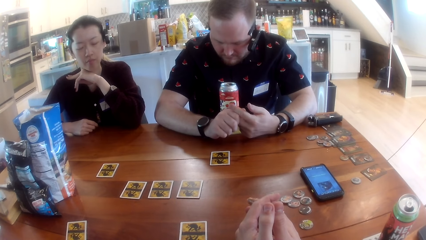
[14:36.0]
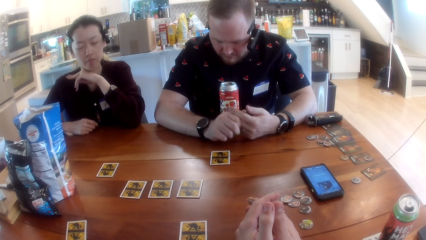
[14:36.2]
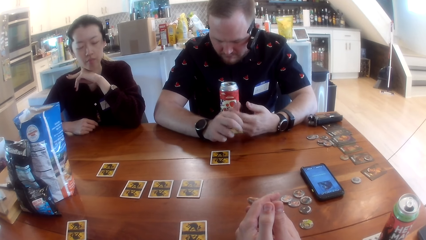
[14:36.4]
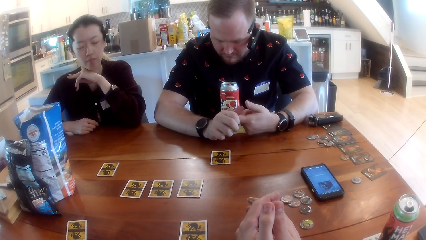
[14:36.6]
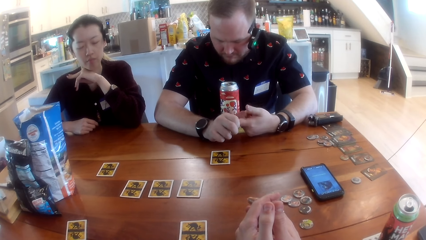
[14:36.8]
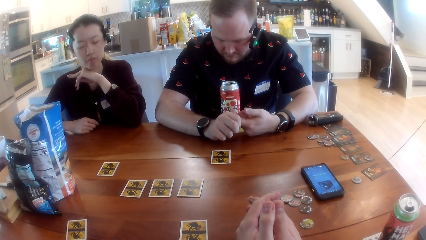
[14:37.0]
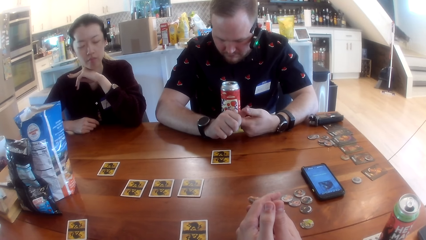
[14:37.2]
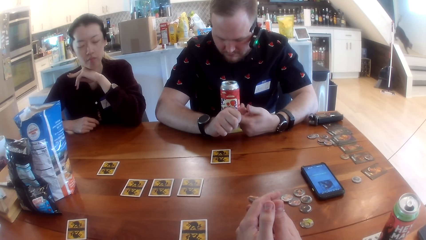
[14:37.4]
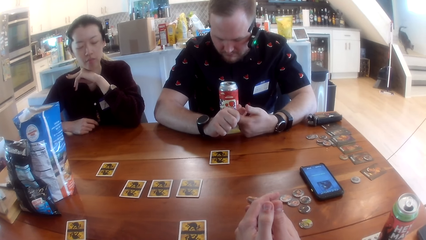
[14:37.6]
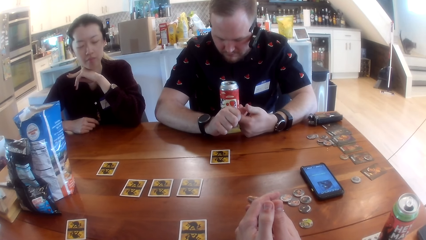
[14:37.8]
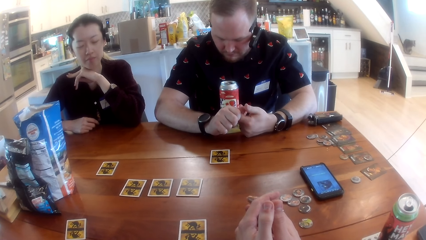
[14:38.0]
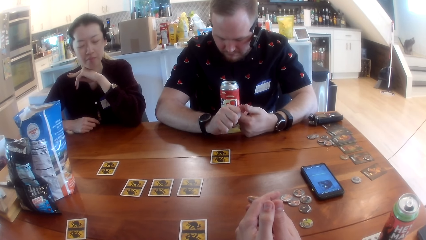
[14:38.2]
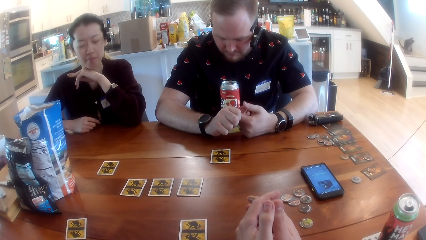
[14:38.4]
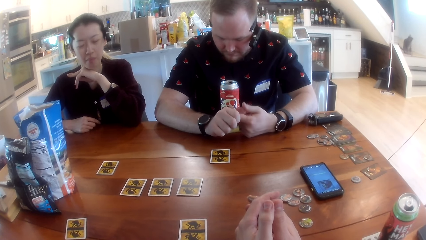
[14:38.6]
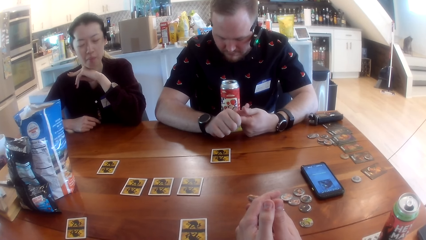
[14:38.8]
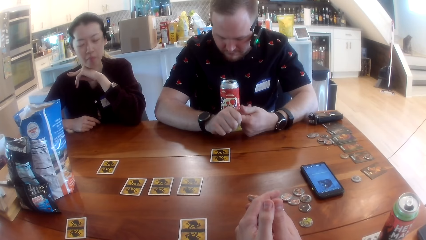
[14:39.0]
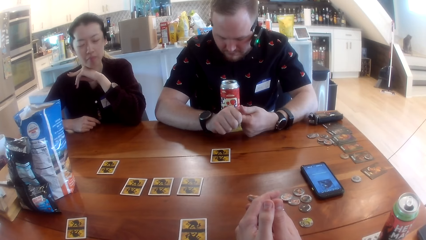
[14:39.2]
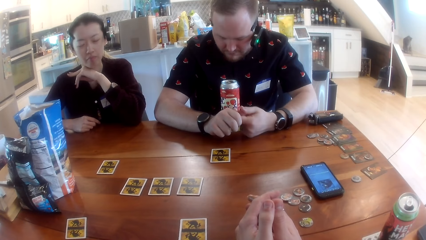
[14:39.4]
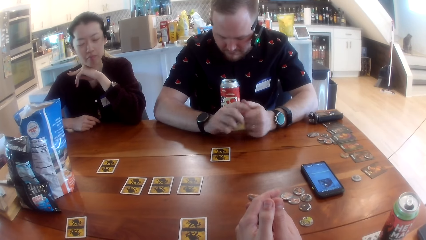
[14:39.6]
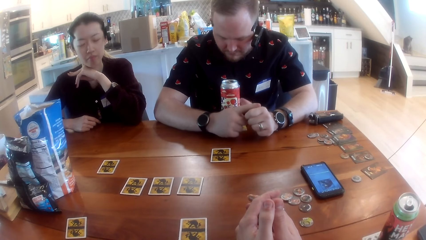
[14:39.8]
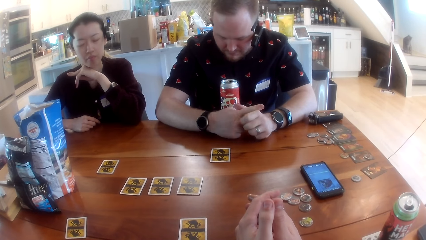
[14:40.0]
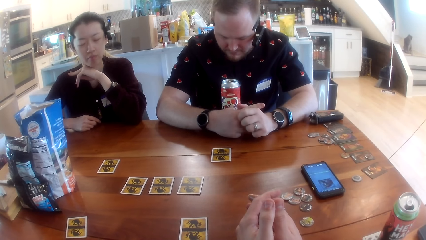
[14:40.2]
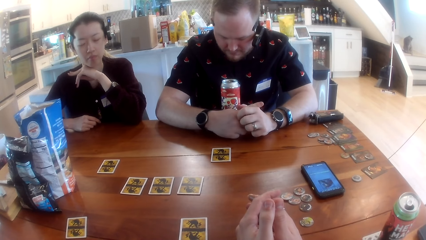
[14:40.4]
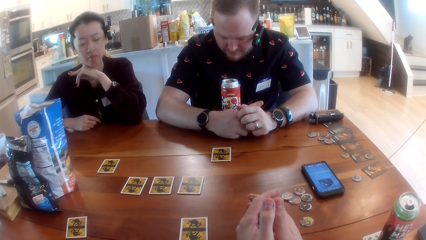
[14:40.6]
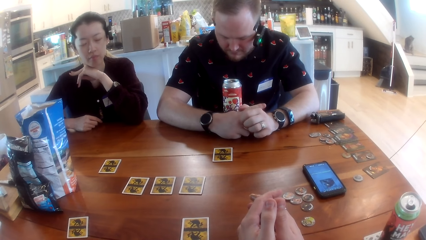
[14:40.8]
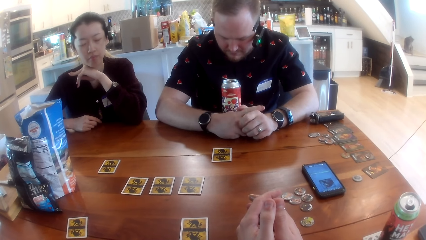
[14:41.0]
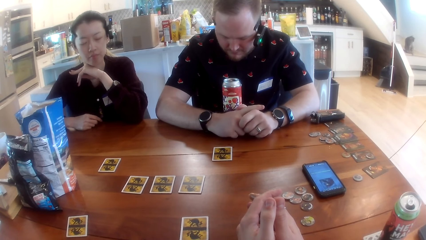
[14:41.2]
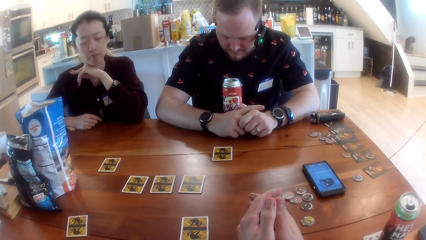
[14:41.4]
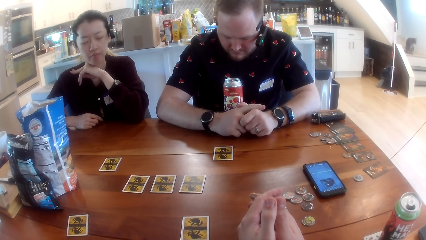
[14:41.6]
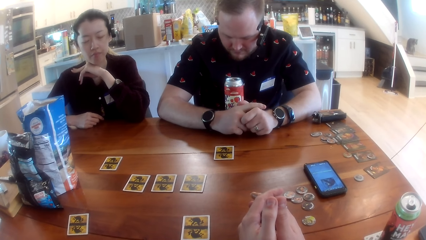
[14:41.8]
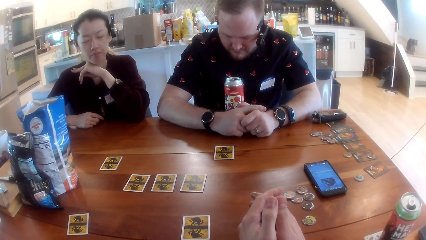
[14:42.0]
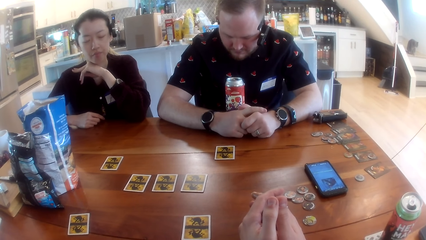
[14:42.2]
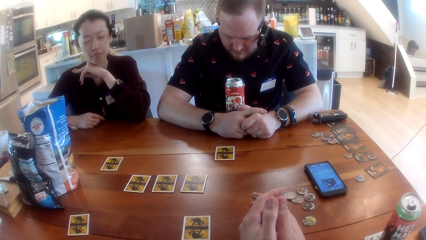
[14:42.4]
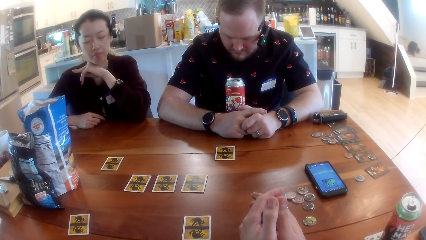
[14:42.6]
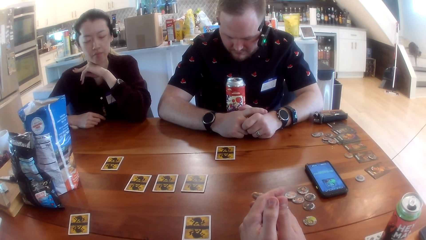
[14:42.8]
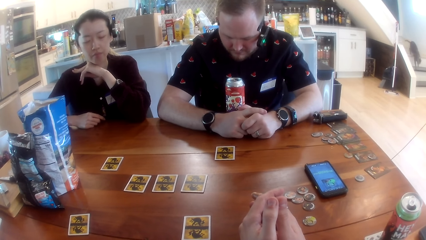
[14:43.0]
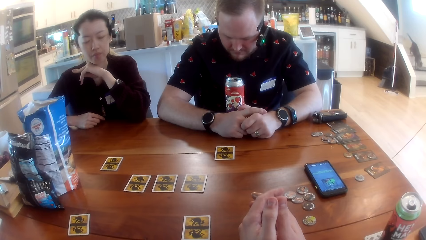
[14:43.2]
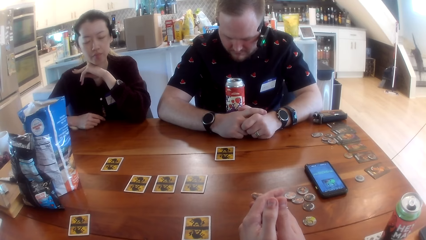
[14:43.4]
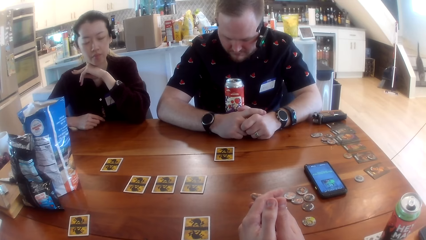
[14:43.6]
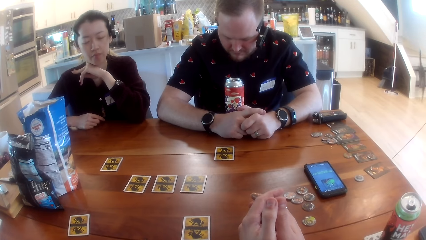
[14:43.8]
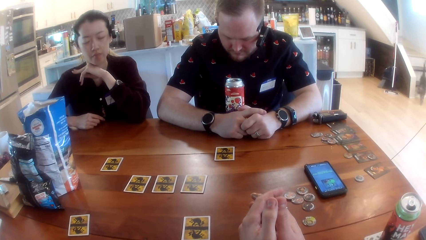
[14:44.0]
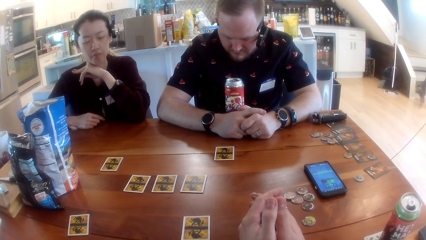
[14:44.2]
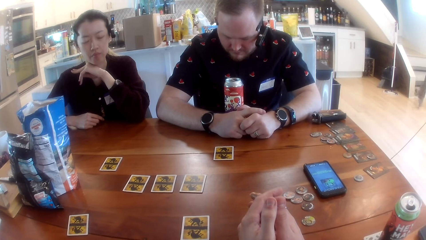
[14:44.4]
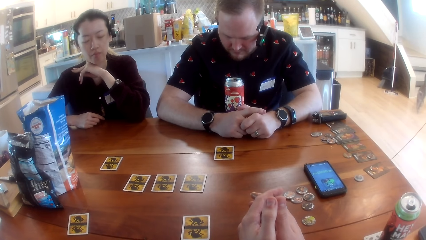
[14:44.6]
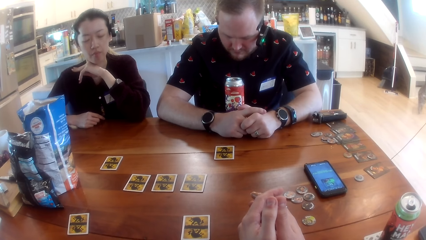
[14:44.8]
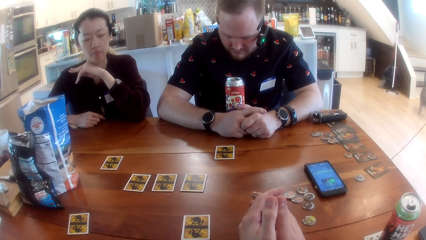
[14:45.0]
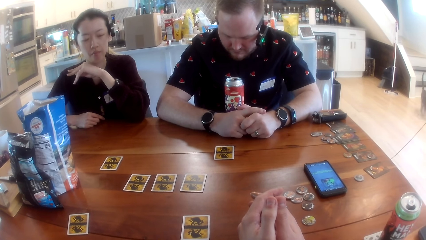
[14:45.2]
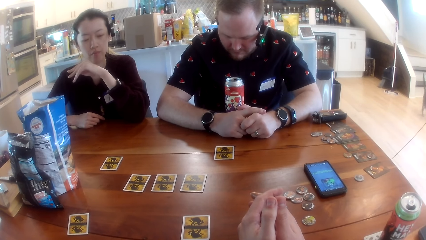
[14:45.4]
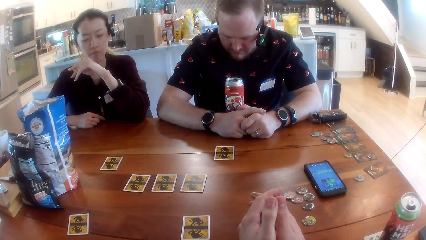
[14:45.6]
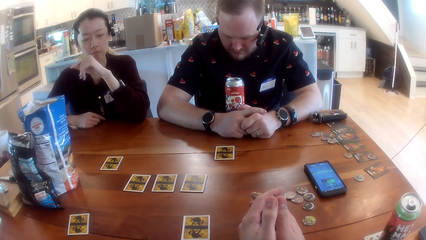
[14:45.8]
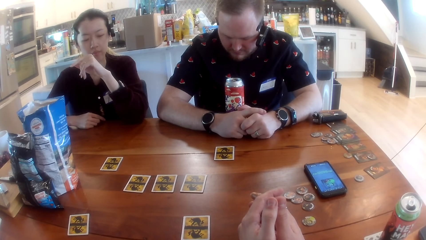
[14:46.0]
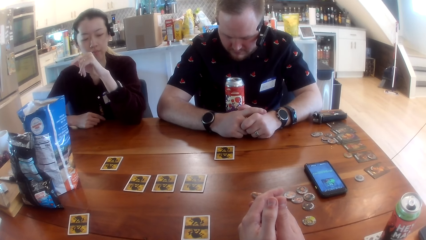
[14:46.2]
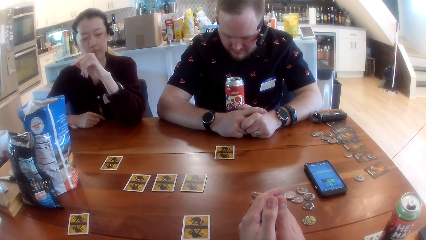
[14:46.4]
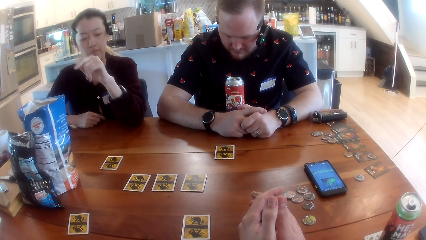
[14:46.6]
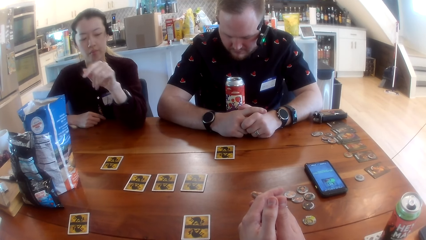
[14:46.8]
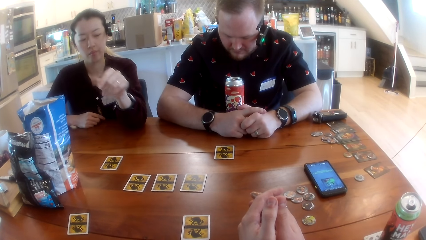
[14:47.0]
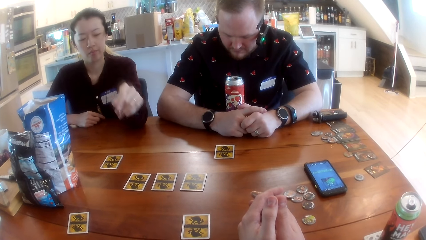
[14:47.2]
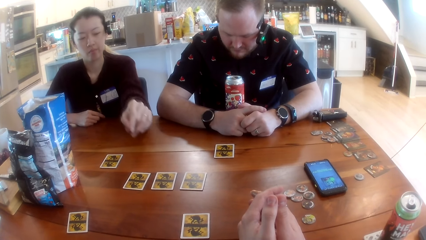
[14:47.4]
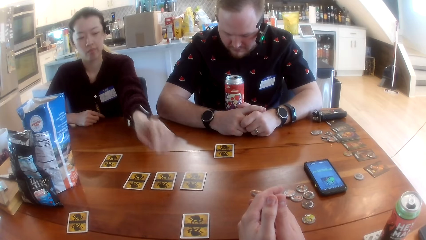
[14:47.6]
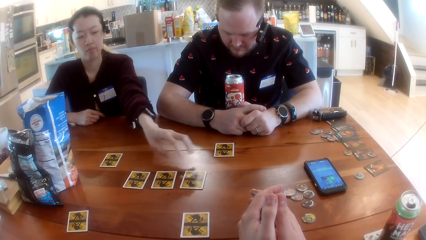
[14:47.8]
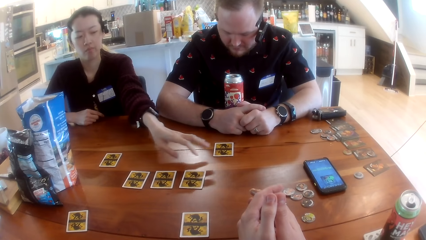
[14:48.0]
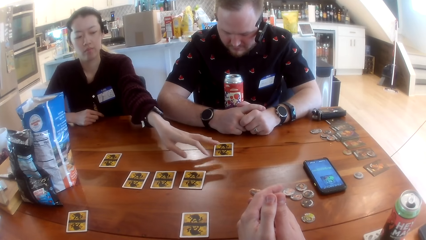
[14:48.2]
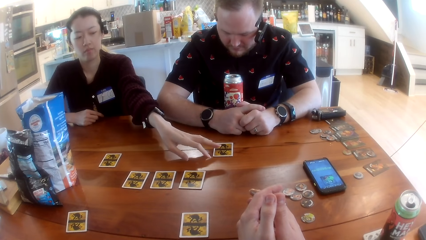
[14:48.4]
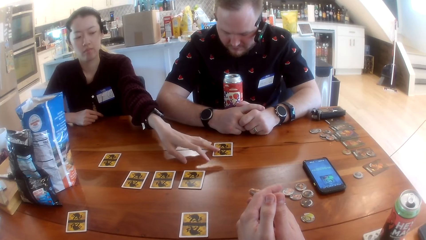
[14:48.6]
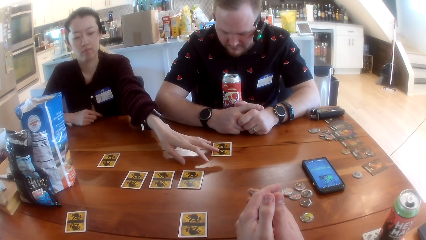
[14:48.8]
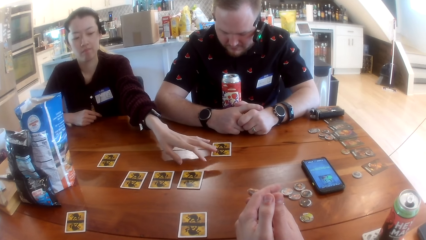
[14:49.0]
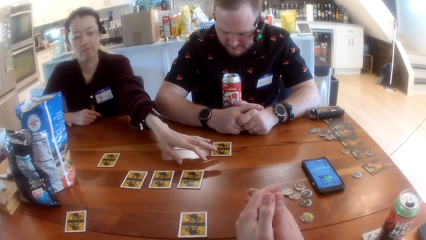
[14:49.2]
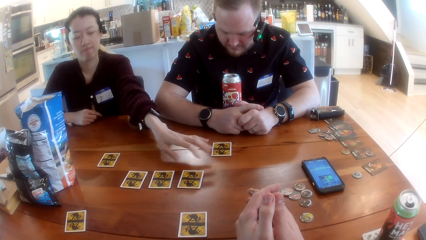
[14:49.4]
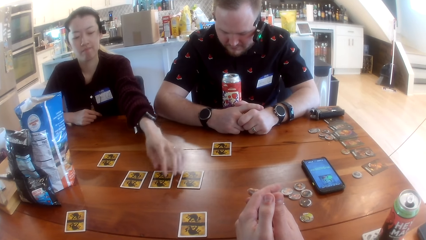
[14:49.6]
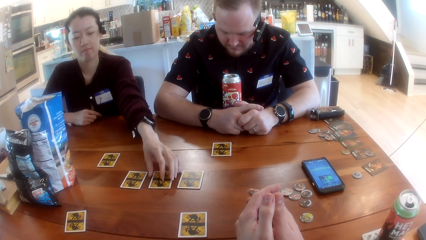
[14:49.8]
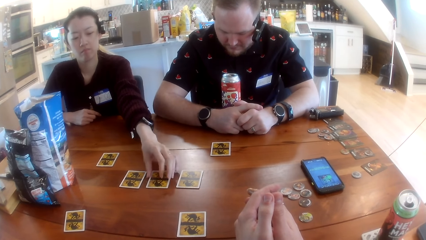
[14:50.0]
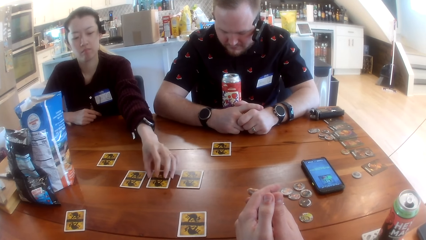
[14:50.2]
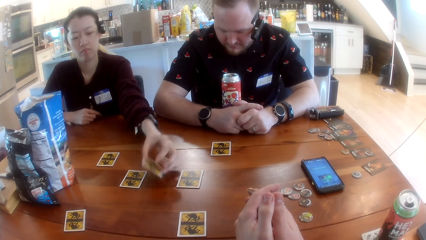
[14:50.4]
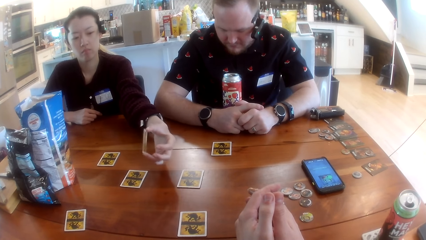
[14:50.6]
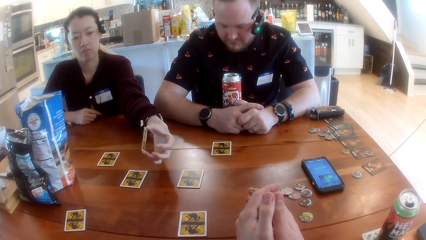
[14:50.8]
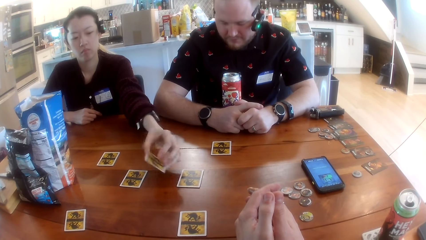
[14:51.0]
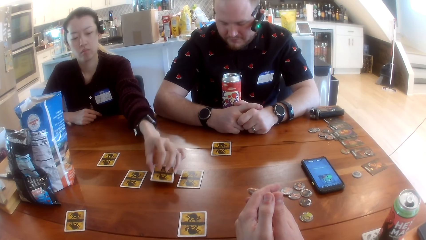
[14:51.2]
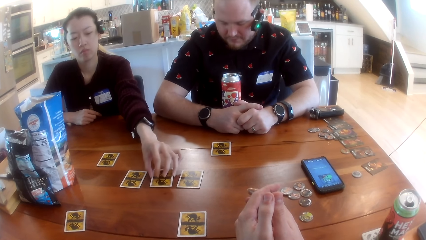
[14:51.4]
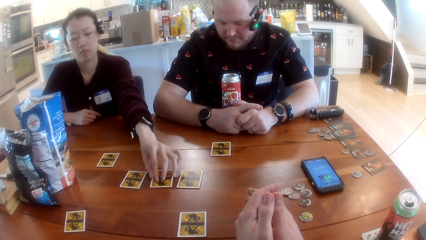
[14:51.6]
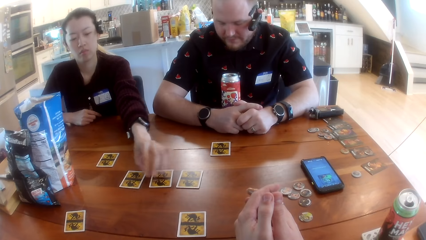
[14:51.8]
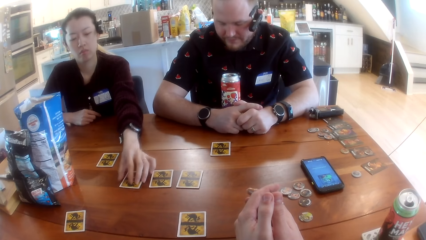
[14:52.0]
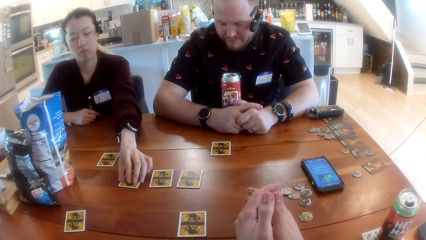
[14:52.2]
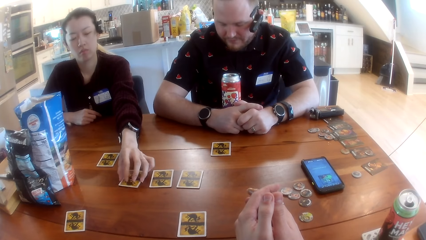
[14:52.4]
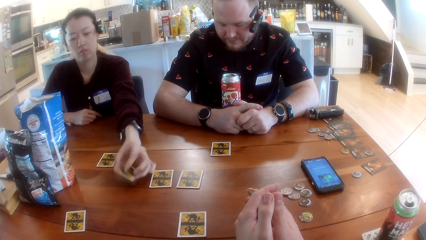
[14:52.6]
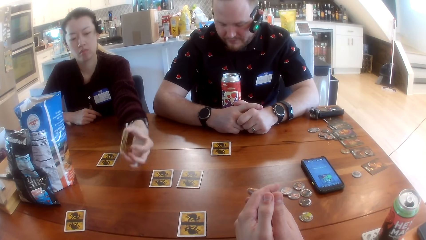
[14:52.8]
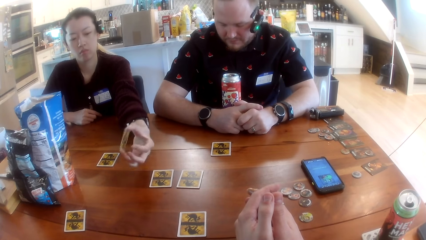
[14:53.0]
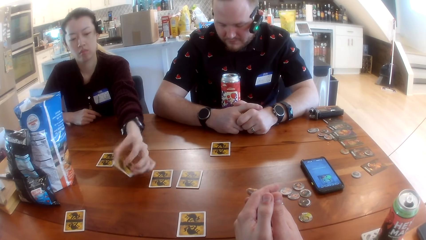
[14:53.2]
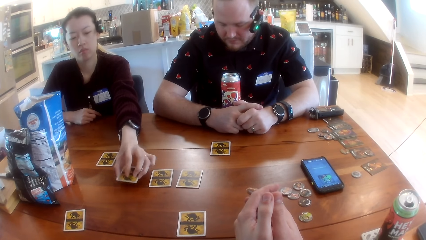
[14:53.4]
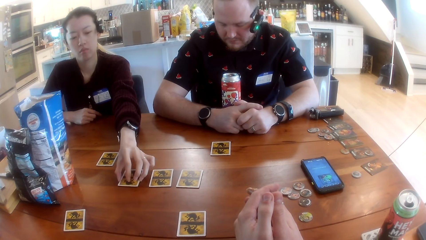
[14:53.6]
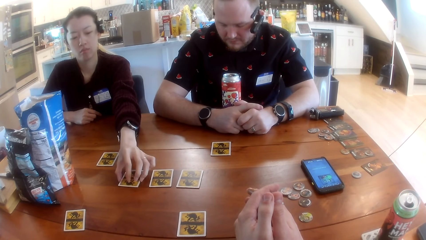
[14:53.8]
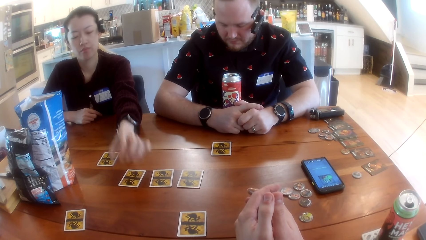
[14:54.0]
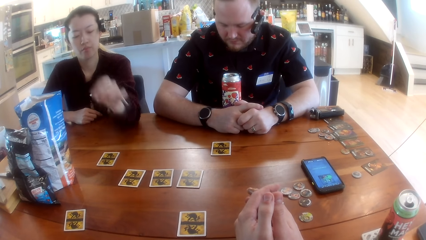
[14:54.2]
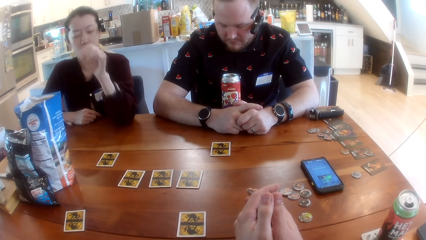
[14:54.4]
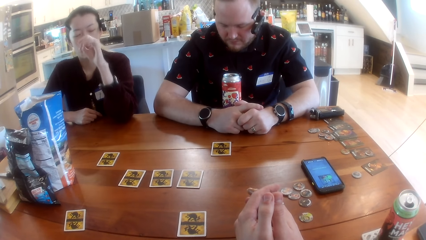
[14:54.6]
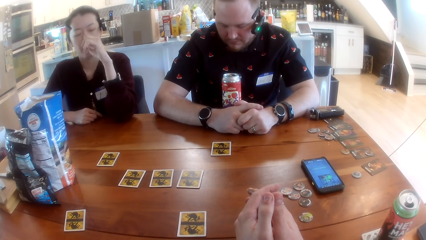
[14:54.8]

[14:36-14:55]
The camera wearer looks around. A woman stretches a hand. The woman picks the card on the table with her left hand, looks at the card, and drops the card on the table with her left hand. She picks the card on the table with her left hand, looks at the card, and drops the card on the table with her left hand.
